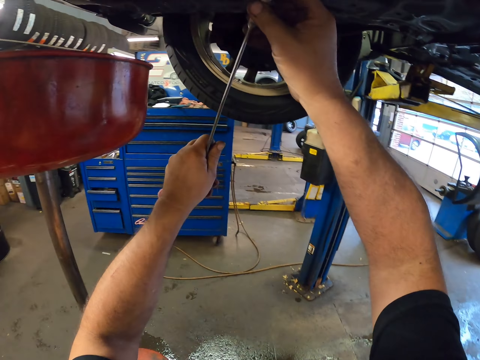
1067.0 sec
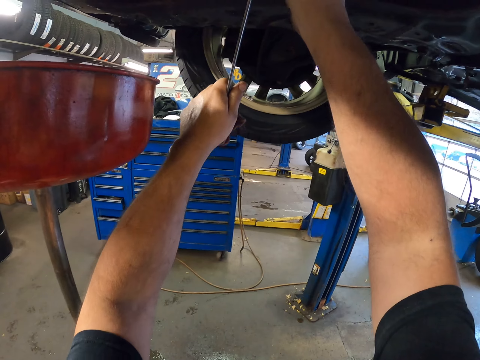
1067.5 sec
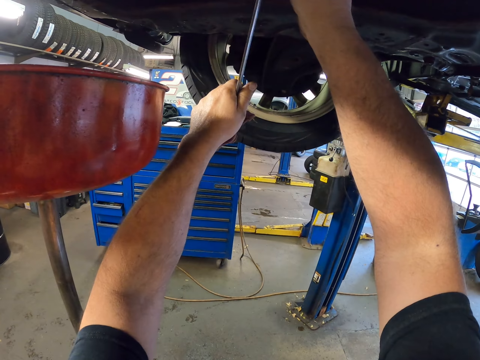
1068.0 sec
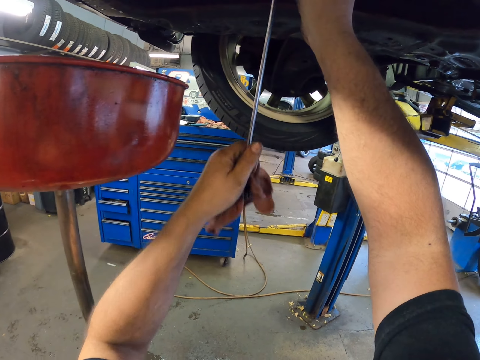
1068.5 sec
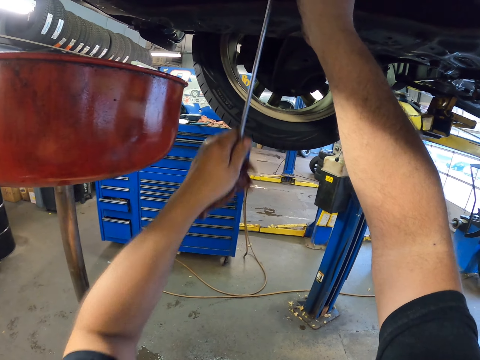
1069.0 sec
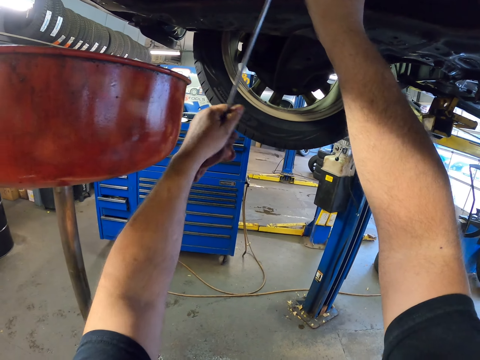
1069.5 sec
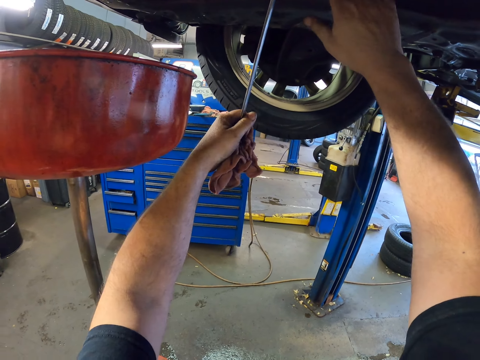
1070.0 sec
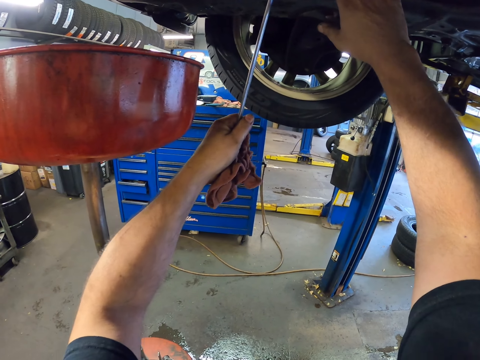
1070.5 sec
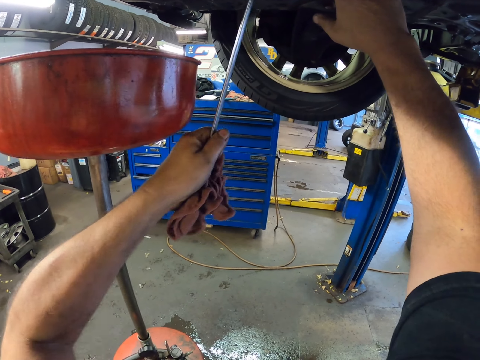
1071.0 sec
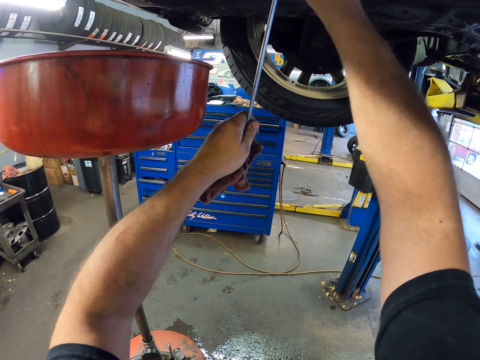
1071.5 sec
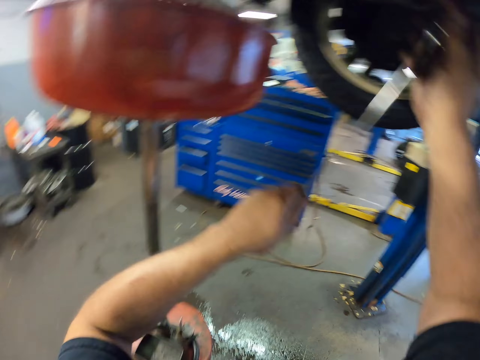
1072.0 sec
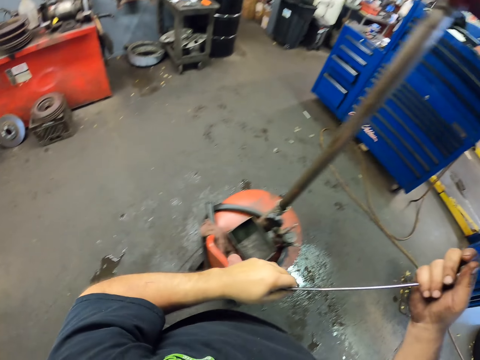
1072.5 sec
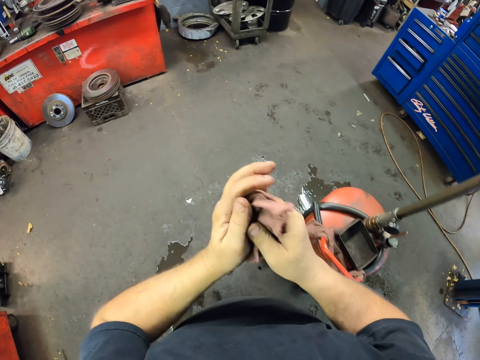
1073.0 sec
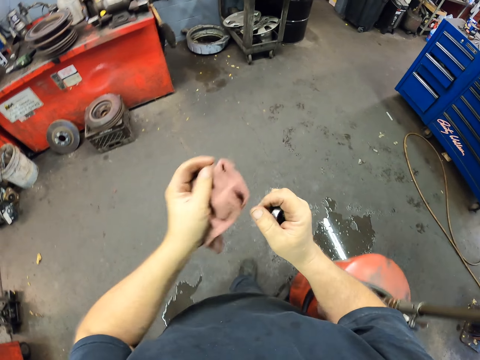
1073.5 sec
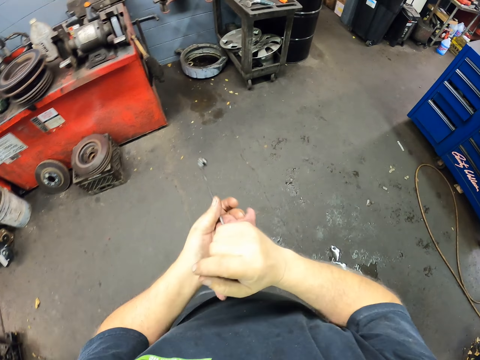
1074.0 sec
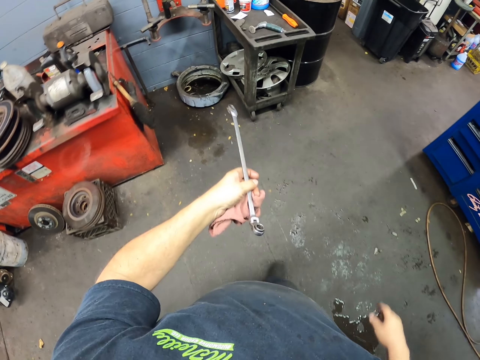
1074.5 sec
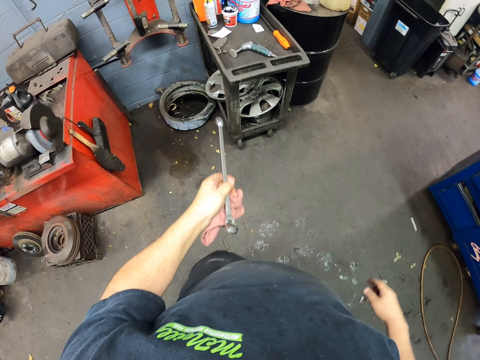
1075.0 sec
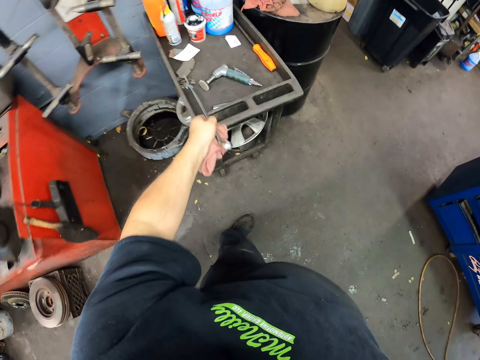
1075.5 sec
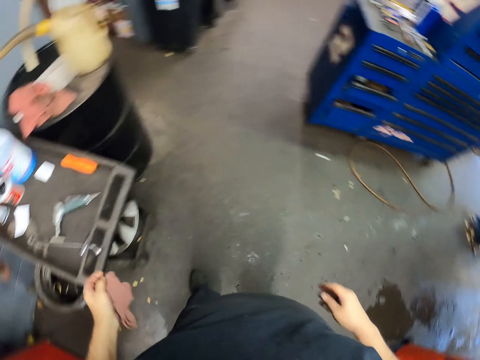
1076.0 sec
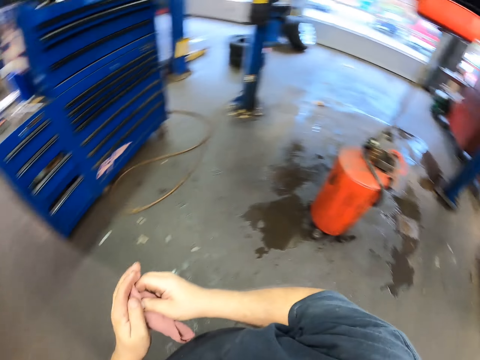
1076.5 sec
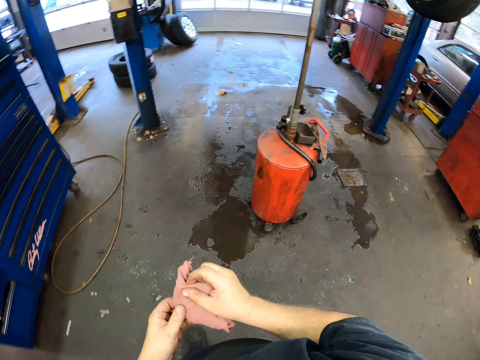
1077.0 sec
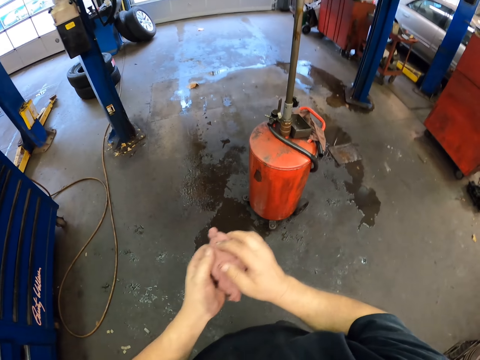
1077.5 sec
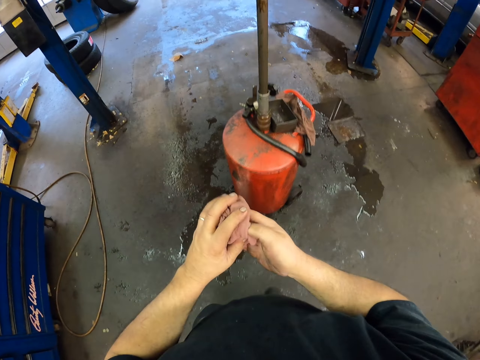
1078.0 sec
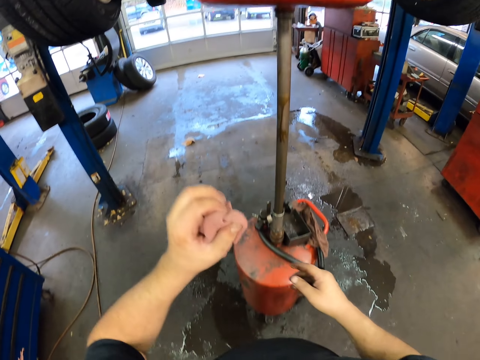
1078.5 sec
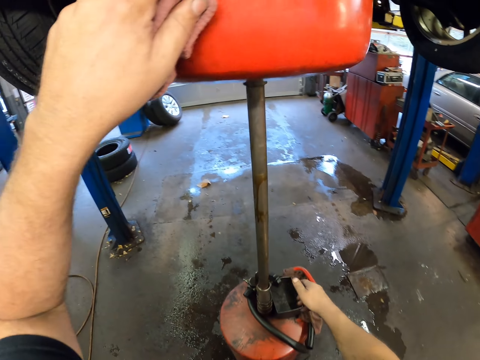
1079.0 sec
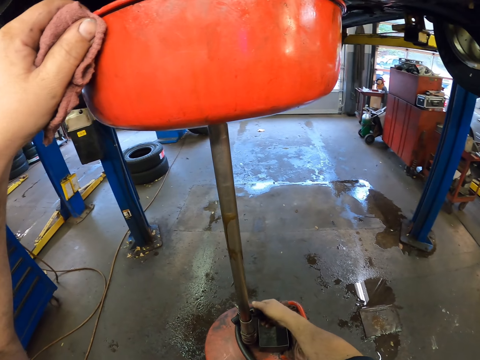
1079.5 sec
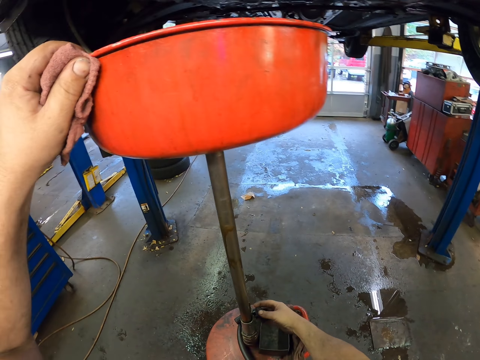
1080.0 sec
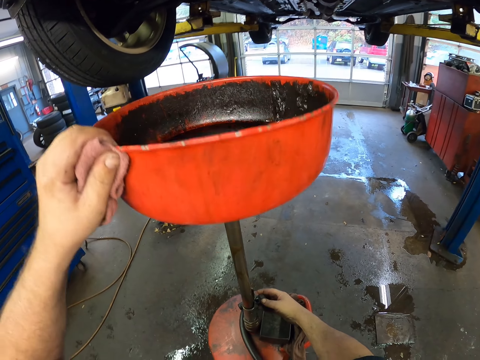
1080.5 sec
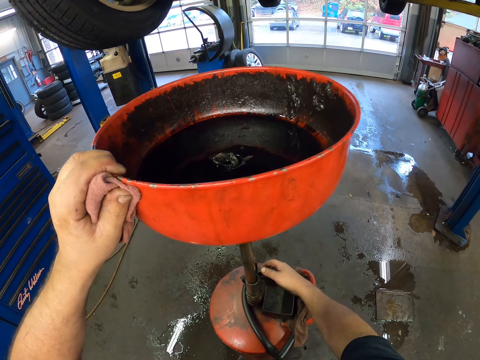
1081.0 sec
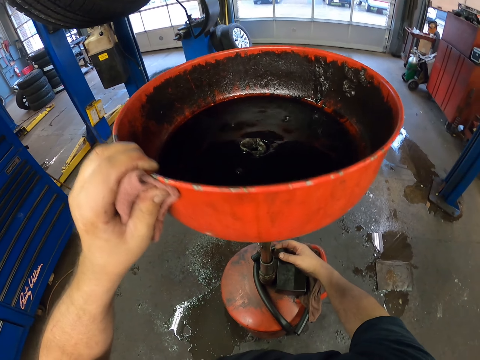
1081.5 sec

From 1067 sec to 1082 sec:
The camera wearer loosens the nut with the spanner. They walk around. They put the spanner down. They lower the oil bowl.

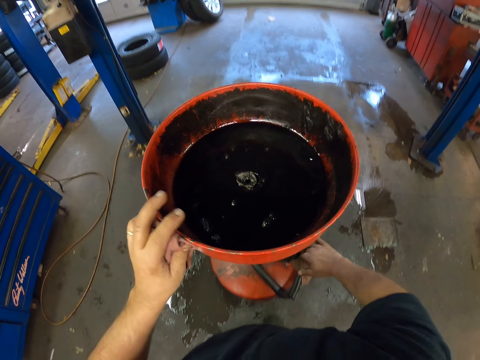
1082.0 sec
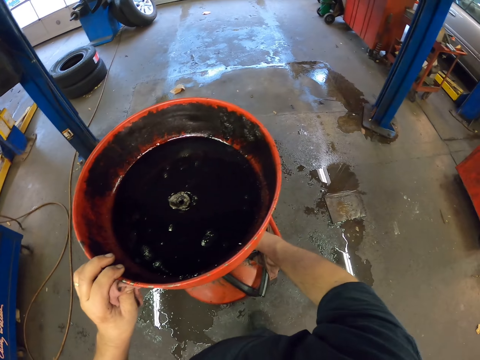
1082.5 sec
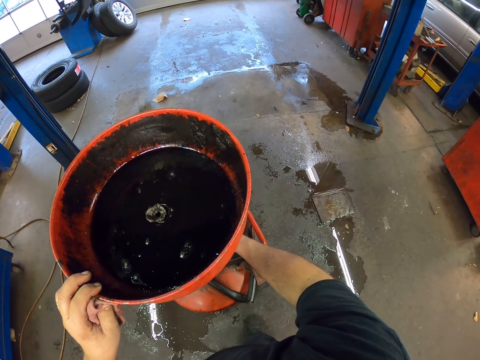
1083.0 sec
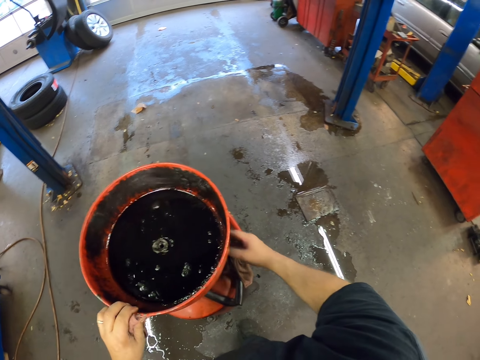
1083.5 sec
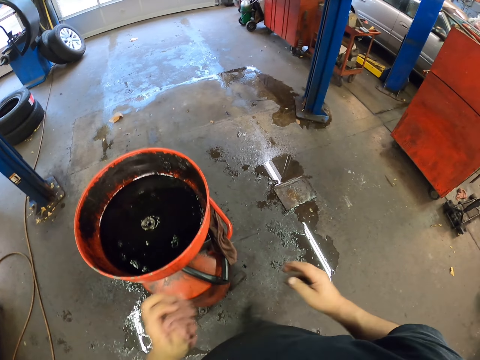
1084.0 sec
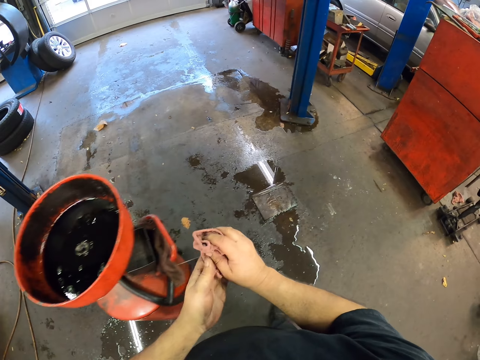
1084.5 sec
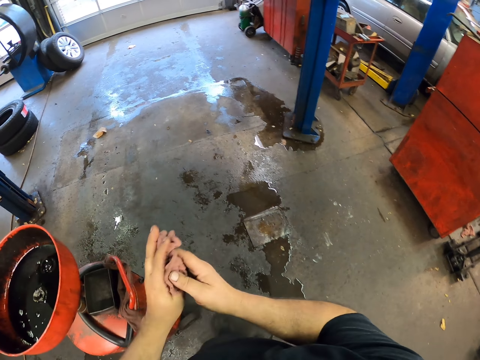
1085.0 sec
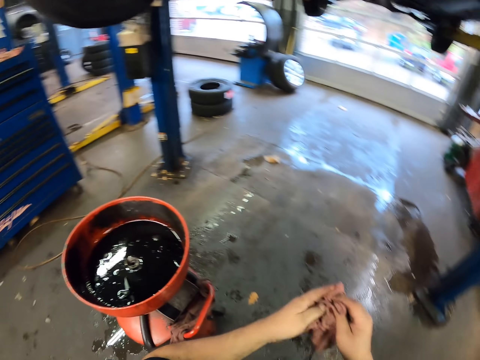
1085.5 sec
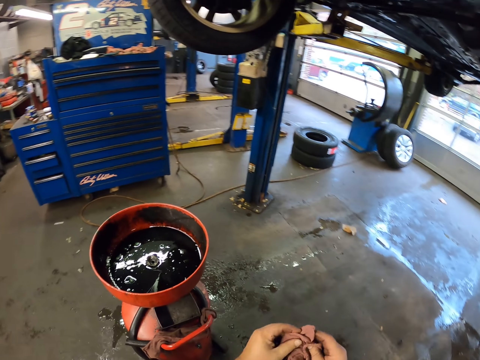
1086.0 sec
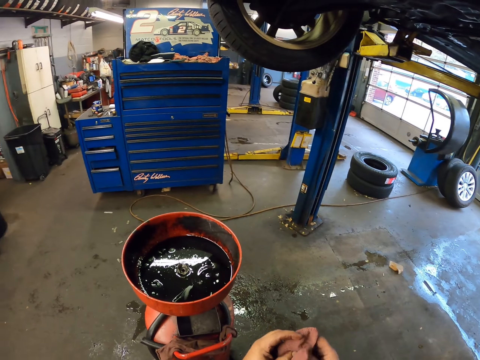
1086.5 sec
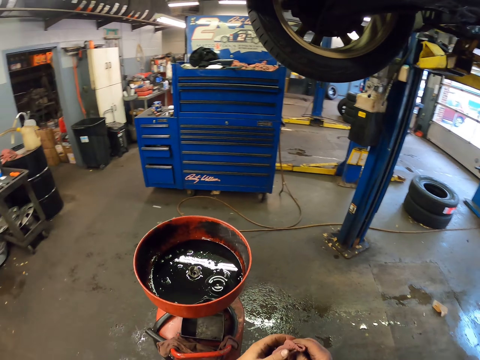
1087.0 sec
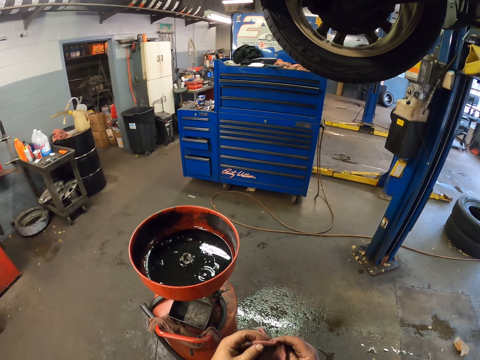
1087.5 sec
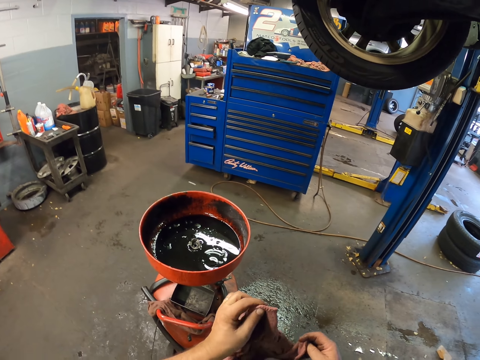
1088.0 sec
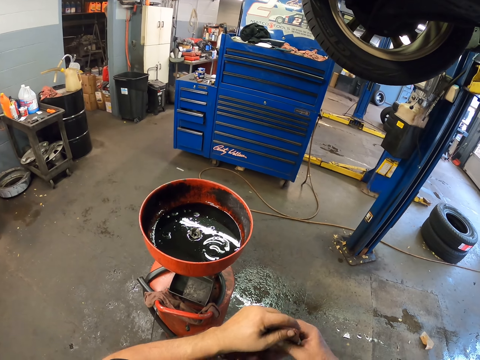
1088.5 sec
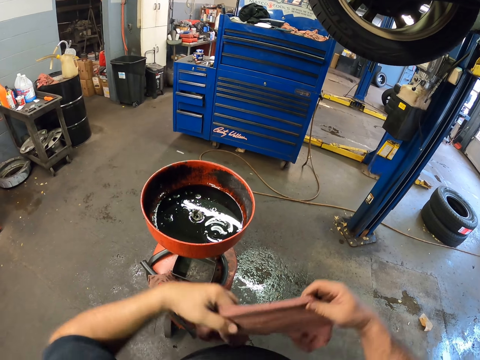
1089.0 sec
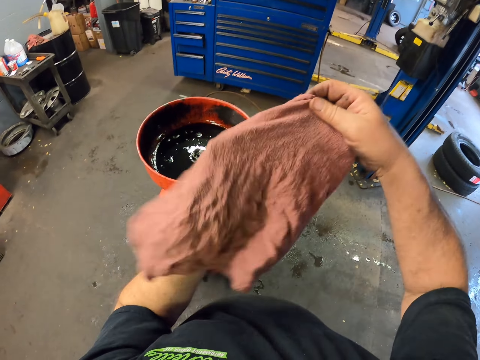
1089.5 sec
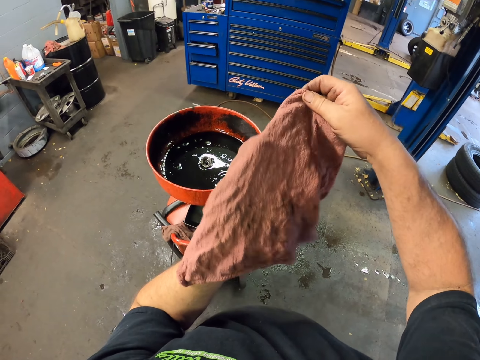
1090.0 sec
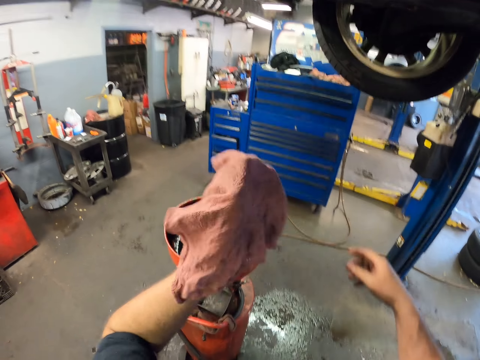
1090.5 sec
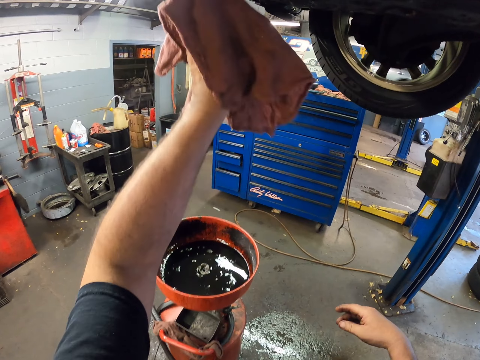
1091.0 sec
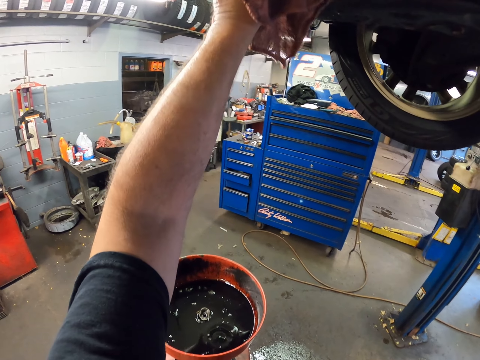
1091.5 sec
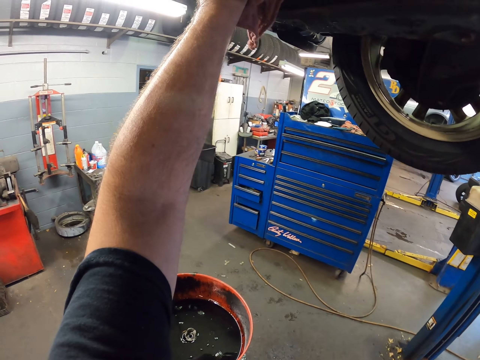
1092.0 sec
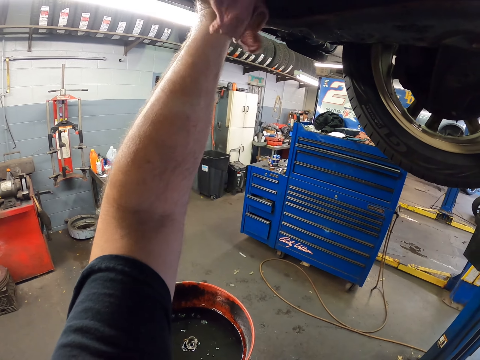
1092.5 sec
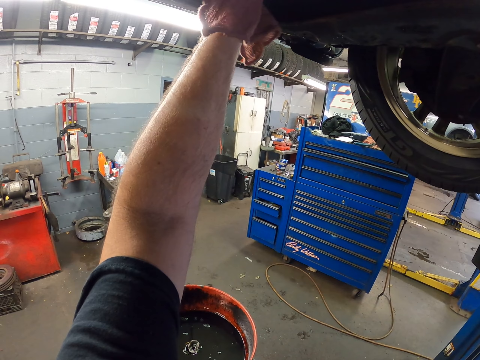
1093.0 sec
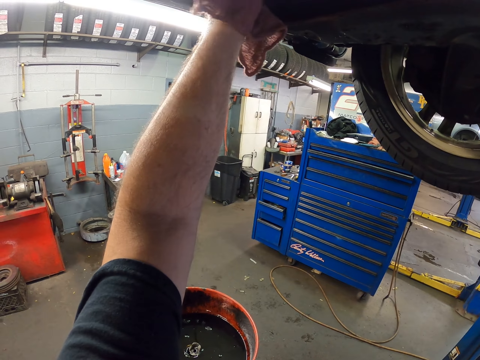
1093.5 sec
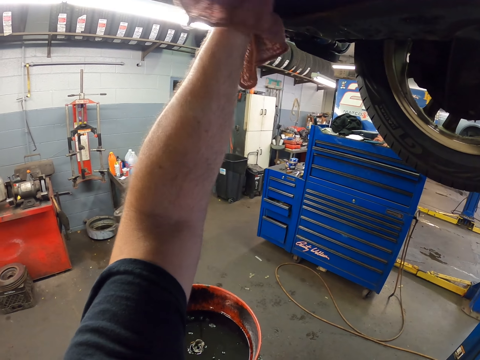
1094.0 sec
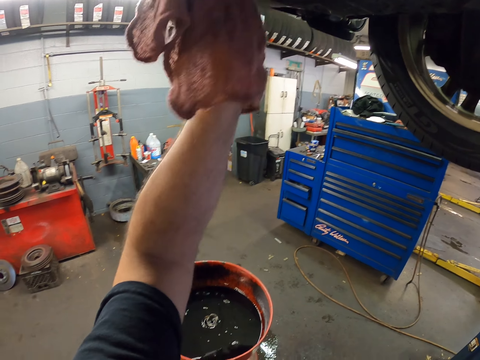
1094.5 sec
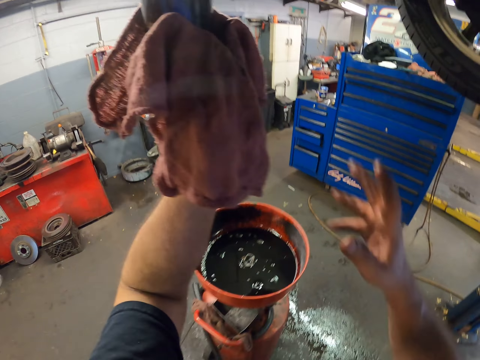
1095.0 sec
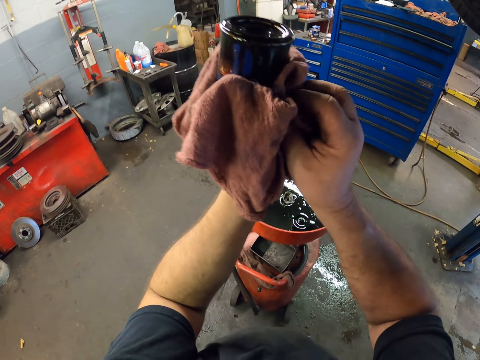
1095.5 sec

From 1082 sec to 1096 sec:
The camera wearer wipes their hand with the towel. They take a container from the car.
